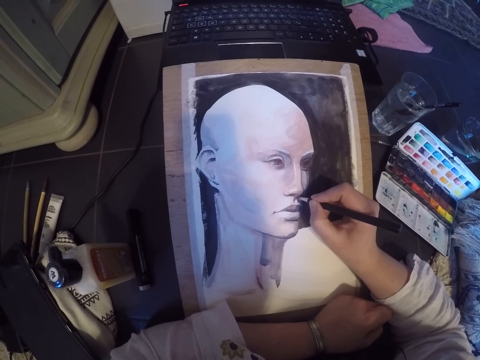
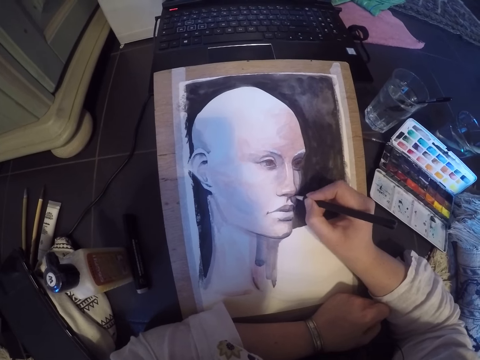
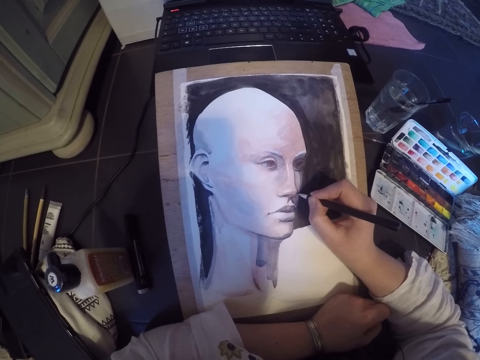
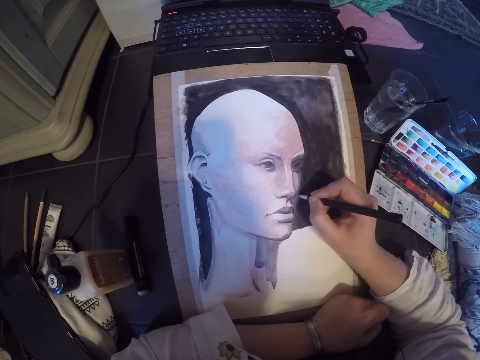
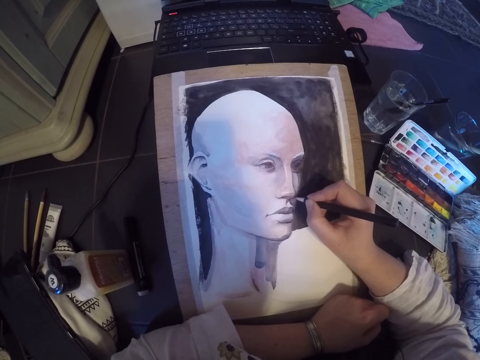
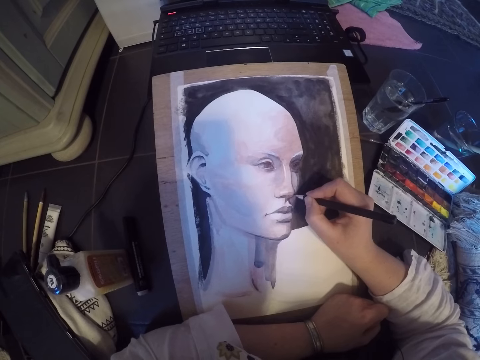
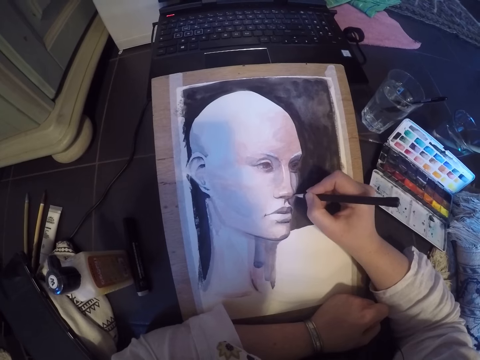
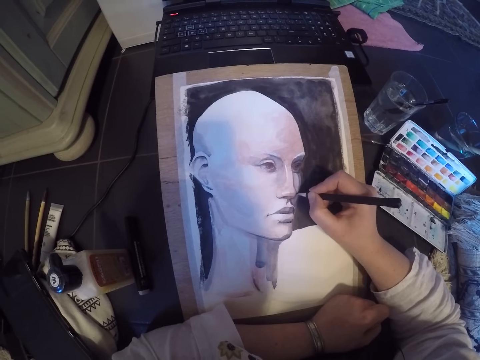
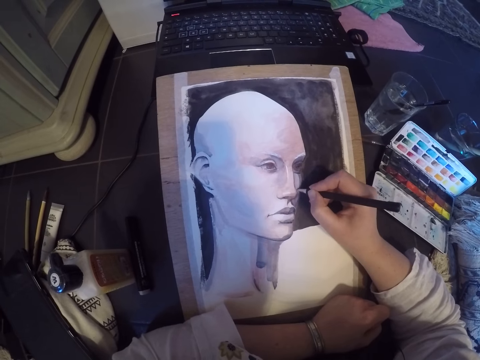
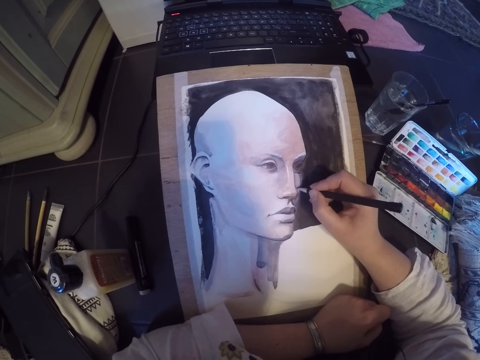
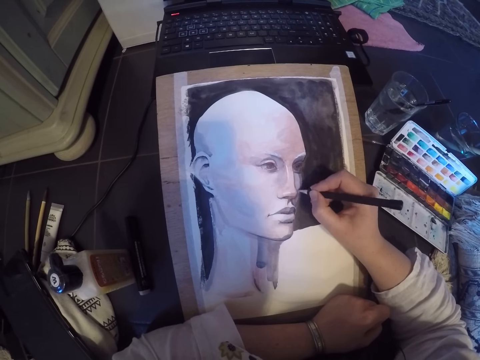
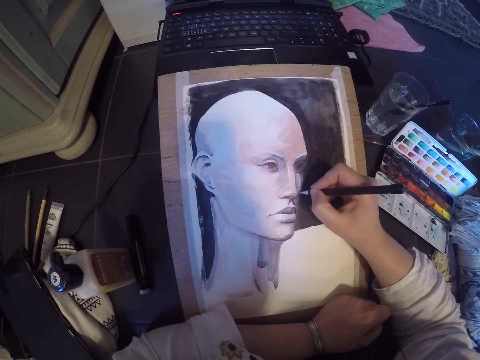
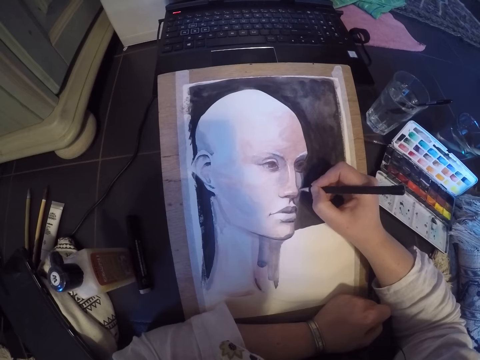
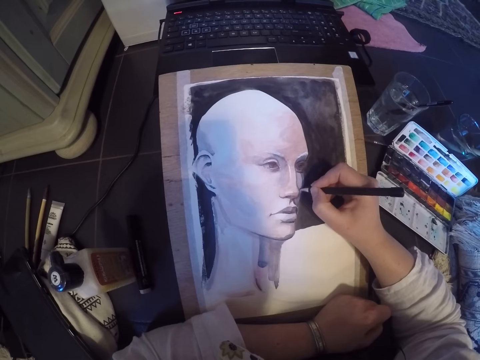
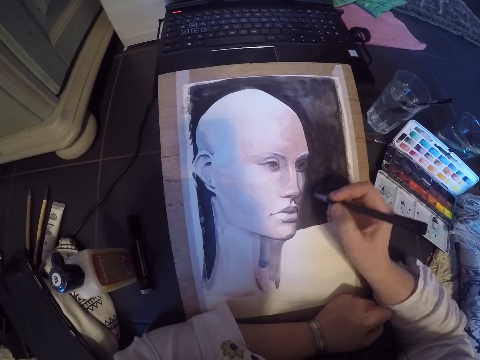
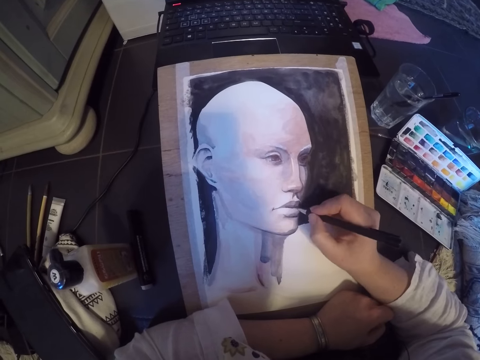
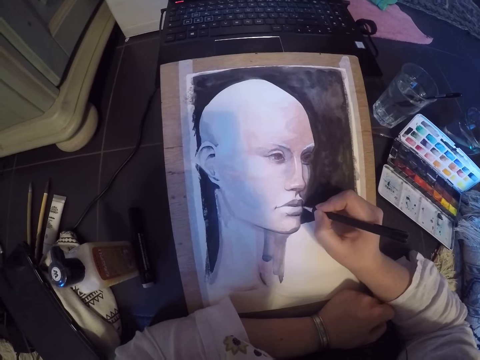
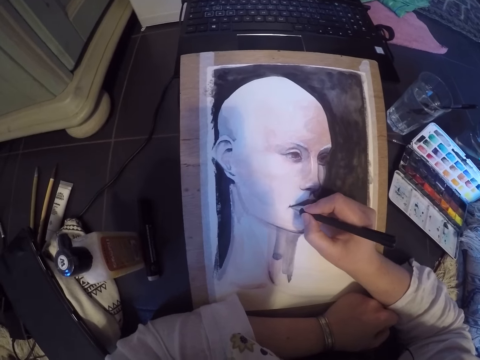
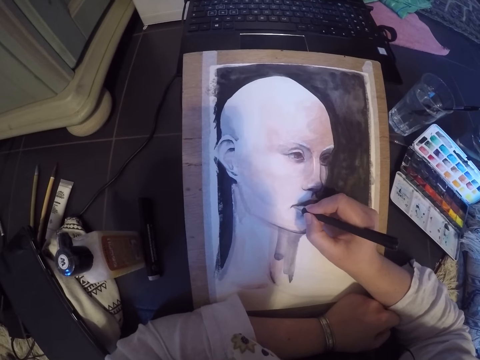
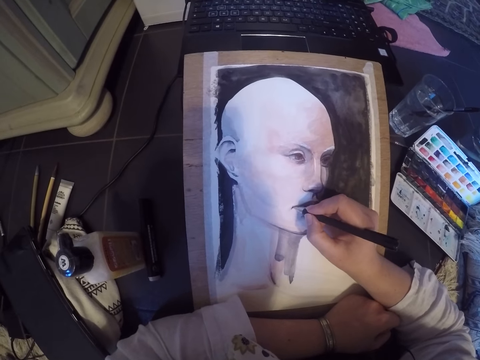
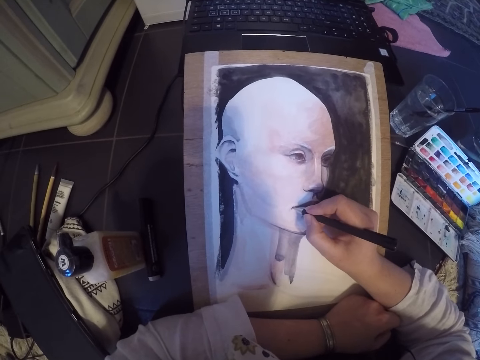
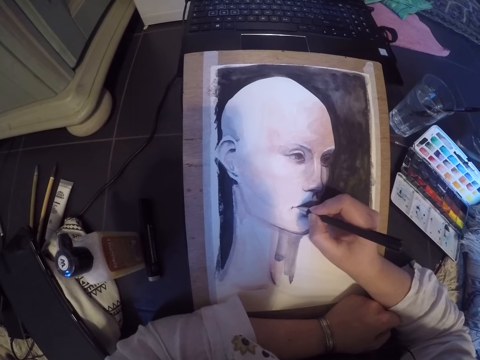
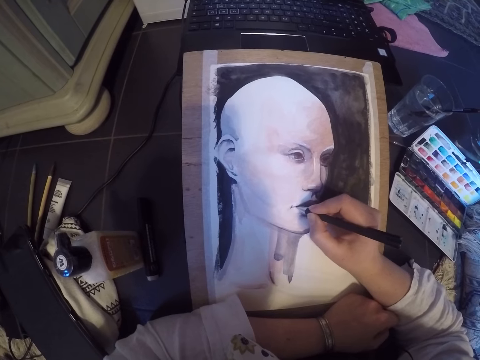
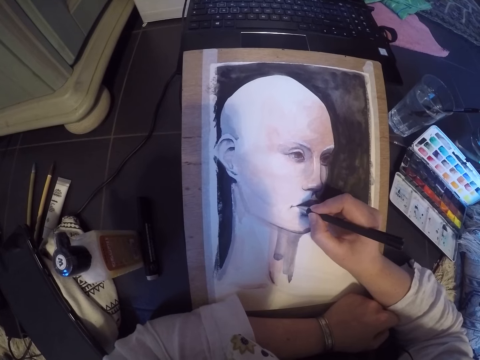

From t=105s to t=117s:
The camera wearer stops drawing the paint. They draw the paint.

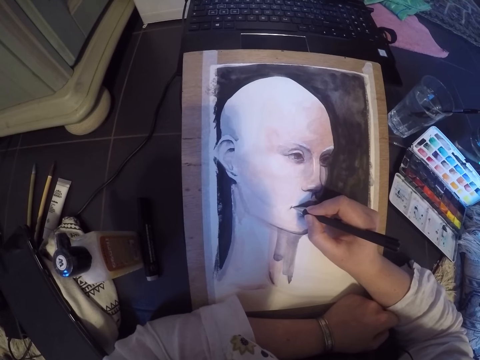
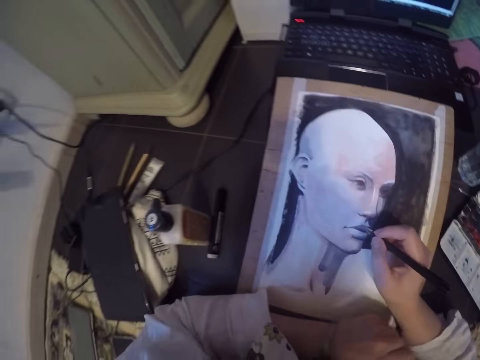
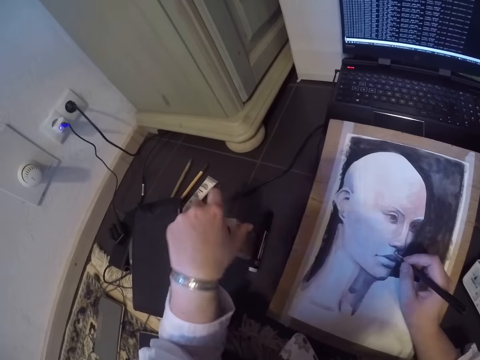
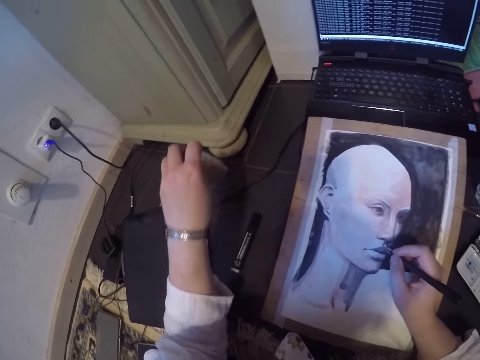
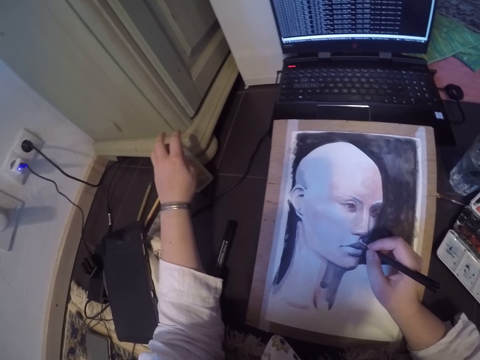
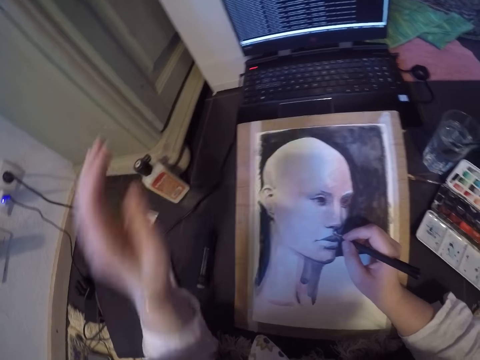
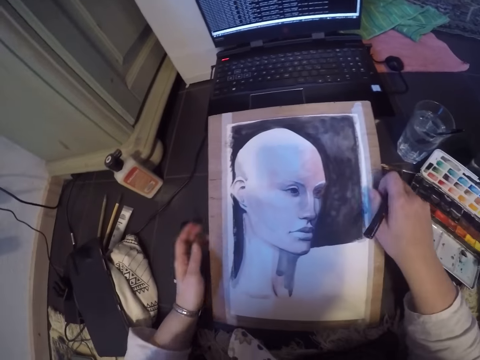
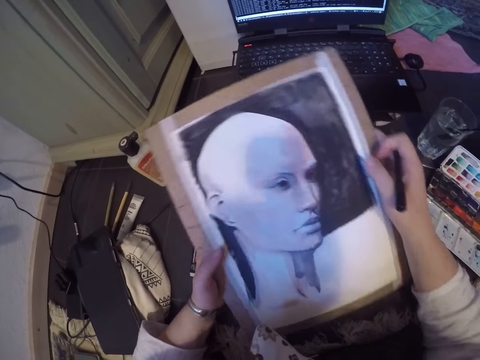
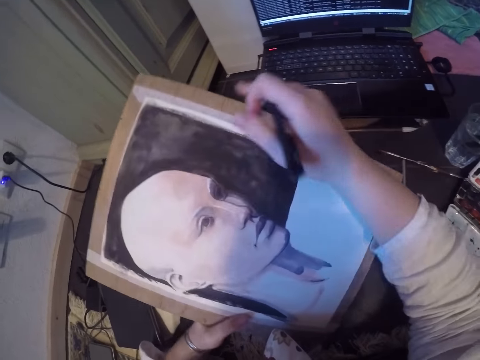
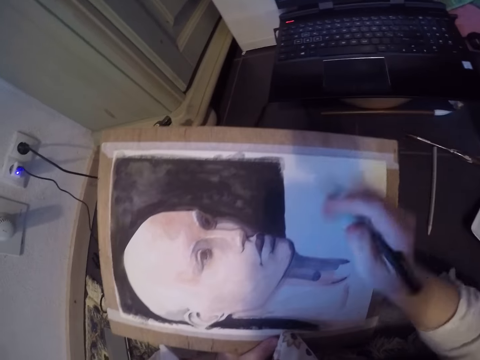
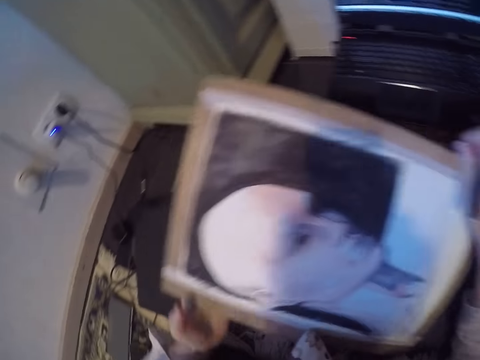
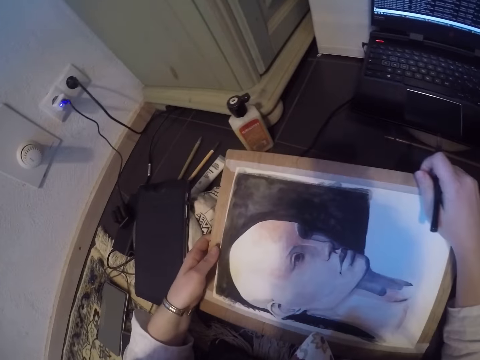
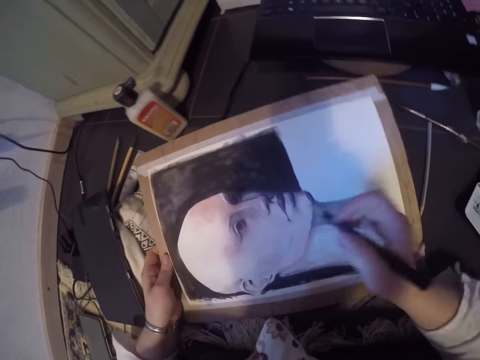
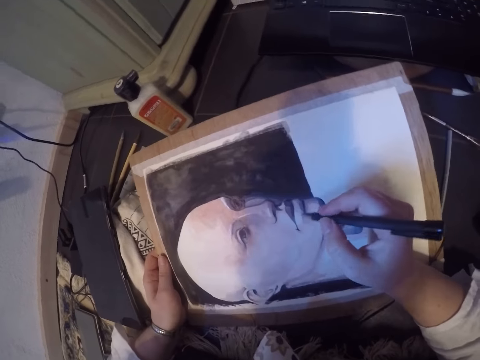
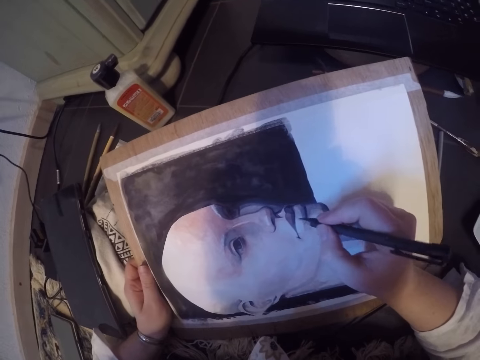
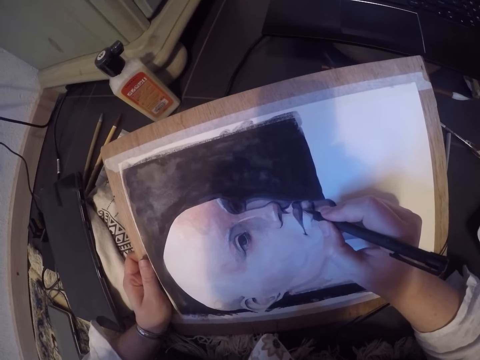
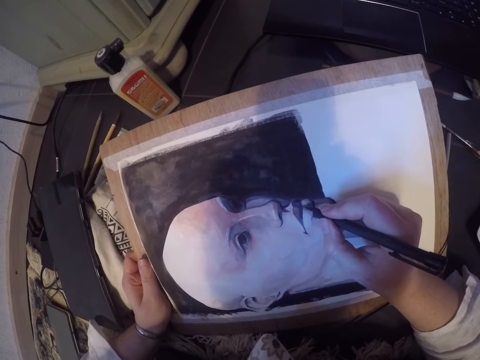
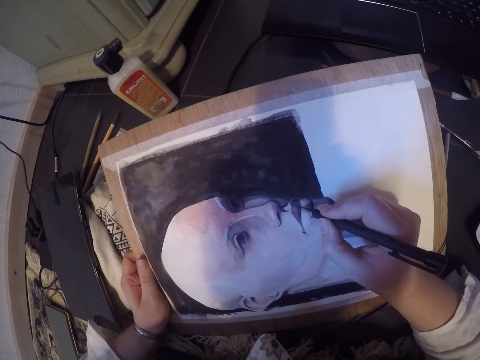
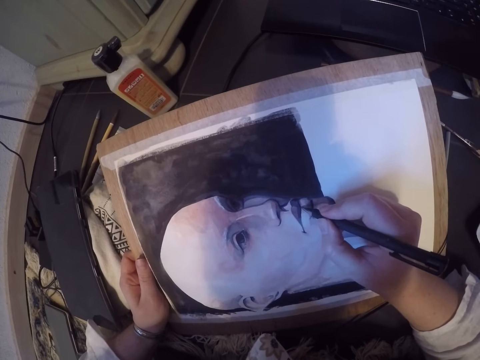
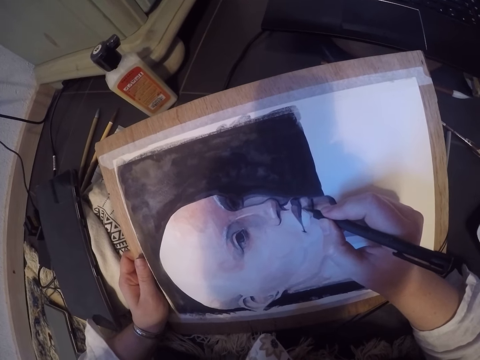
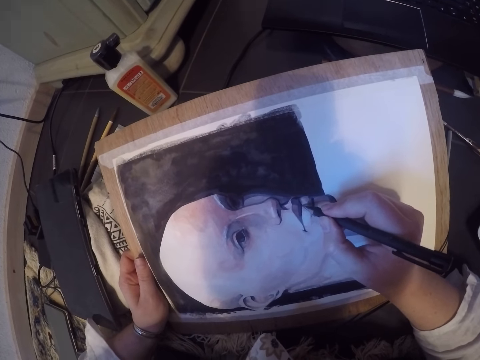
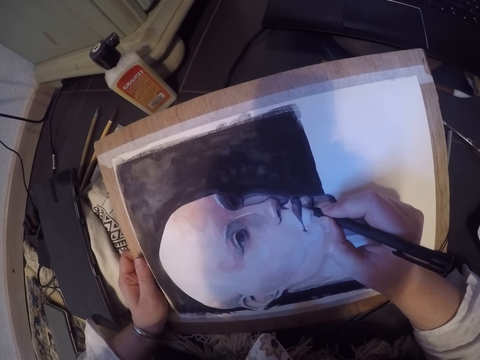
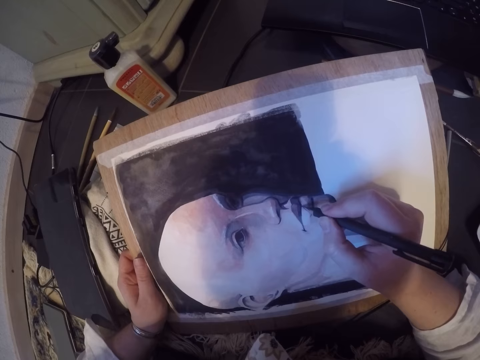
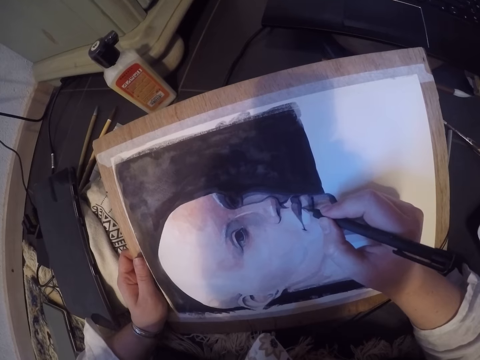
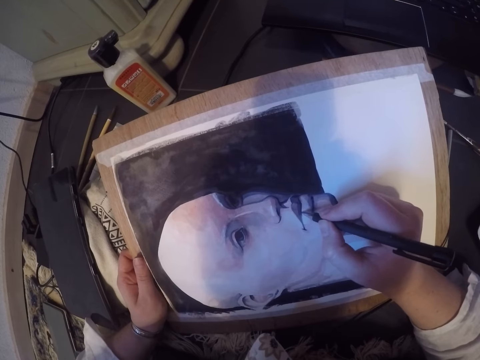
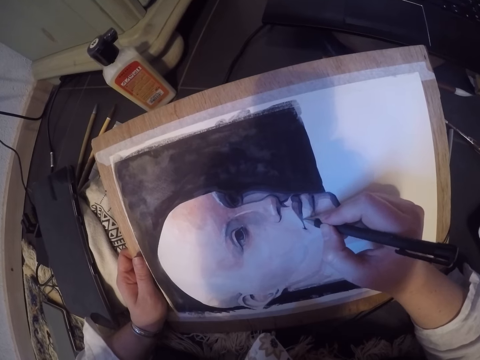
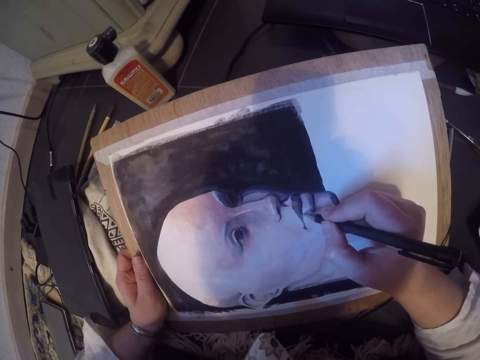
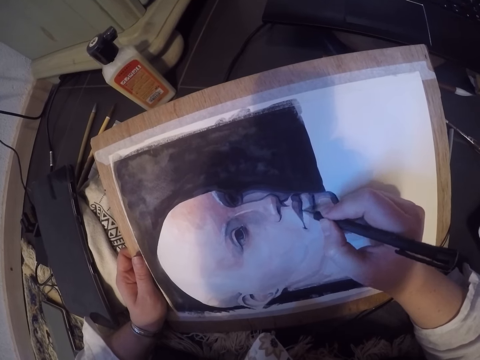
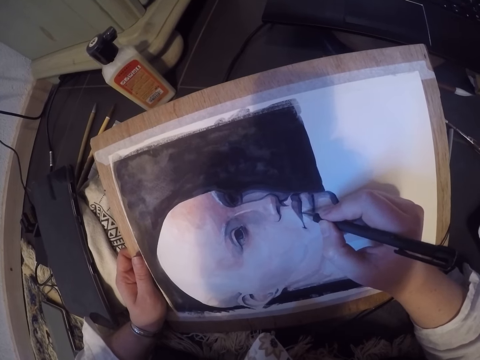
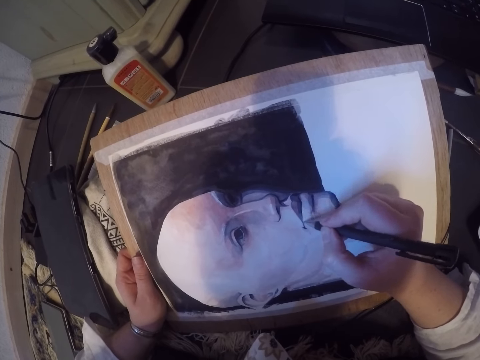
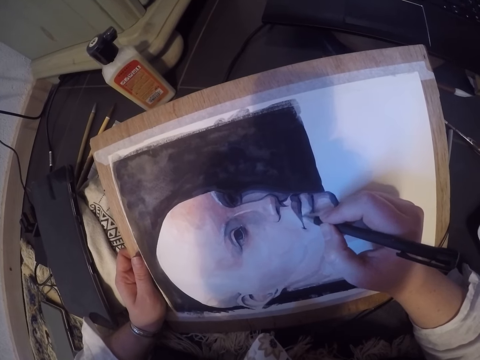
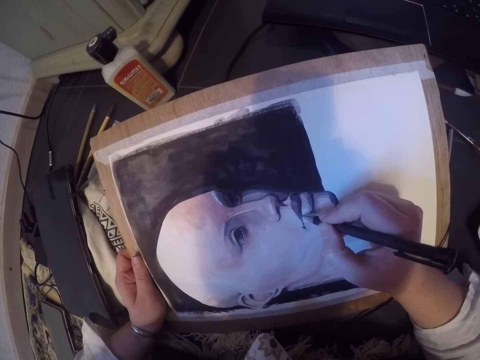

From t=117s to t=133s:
The camera wearer moves a paint spray on the floor. They pick up the bottle on the table and put the bottle on the table. They adjust the drawing board on the table. They turn the paint. They continue shading on the drawing board with the pencil.
